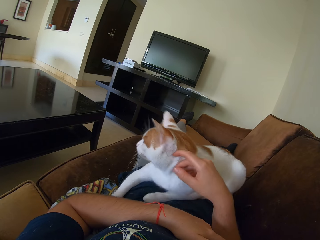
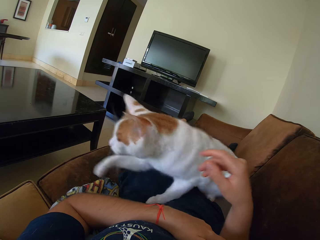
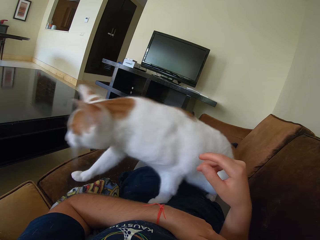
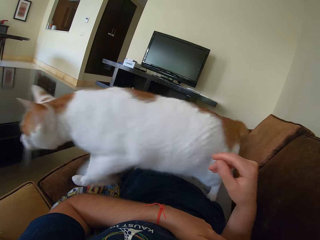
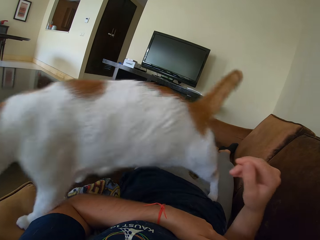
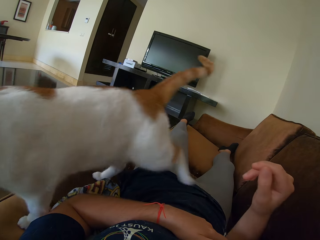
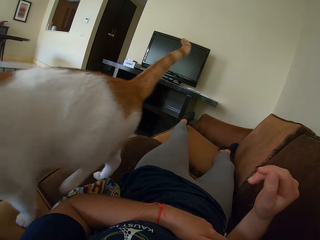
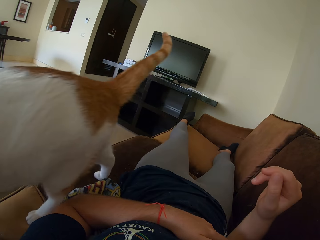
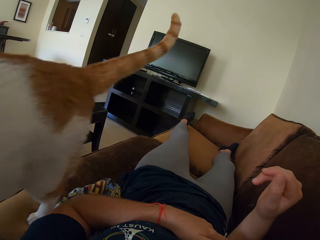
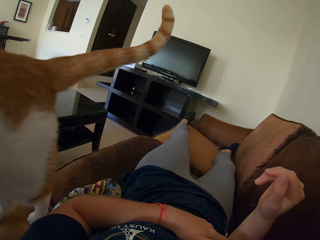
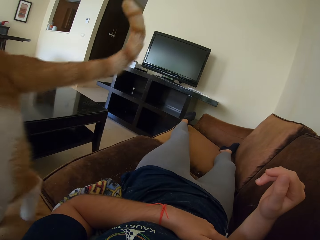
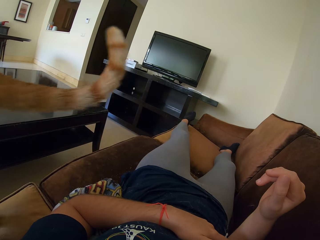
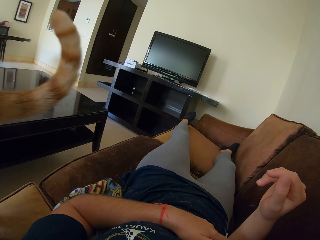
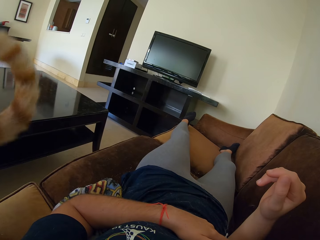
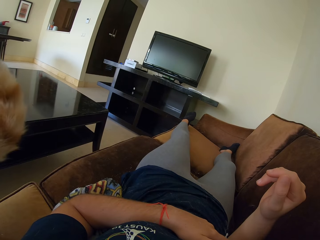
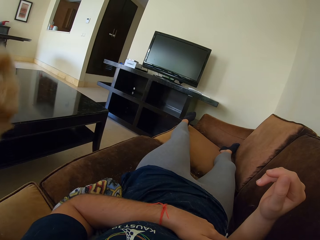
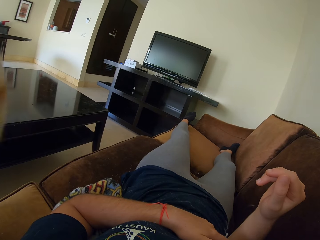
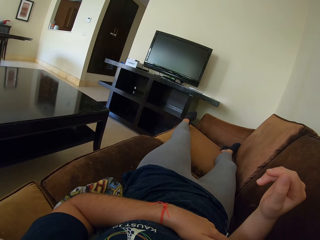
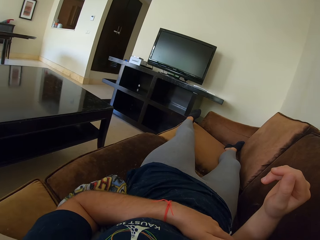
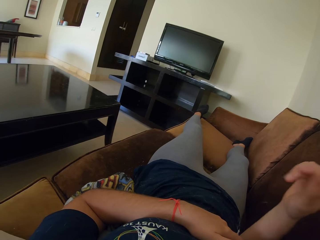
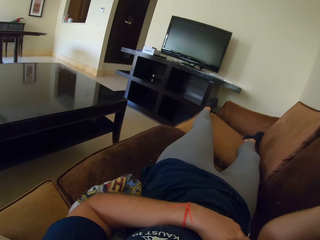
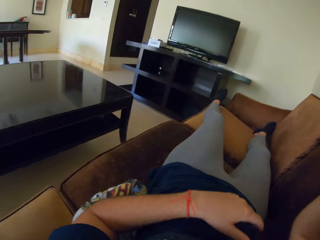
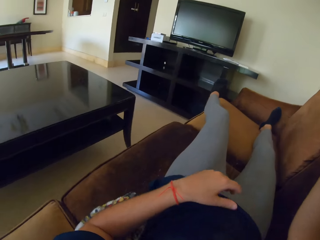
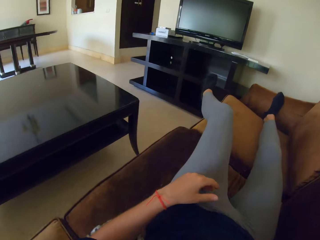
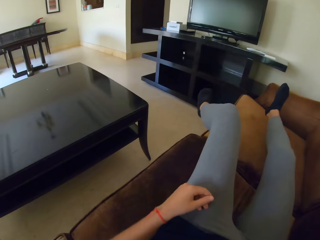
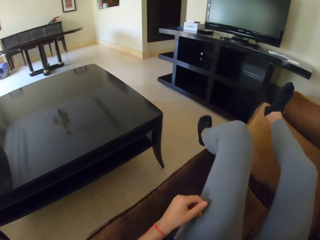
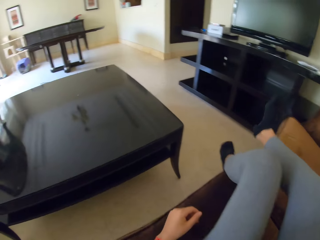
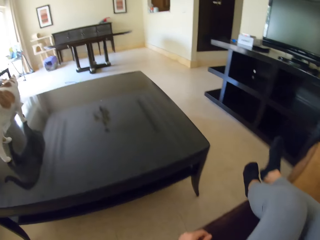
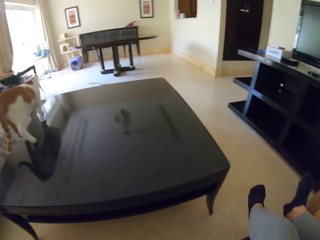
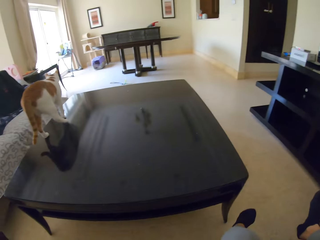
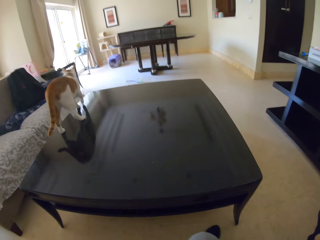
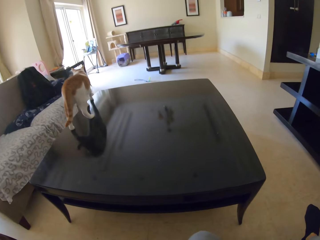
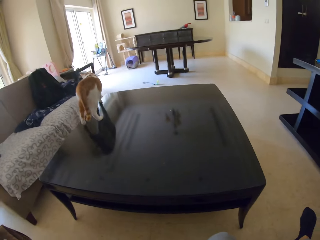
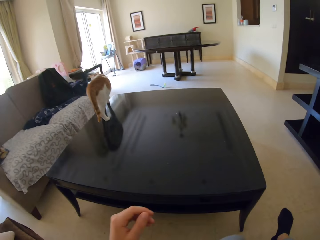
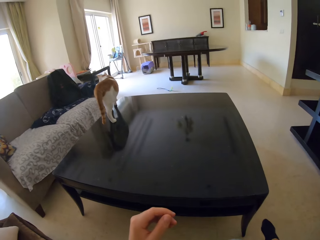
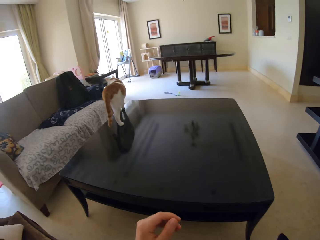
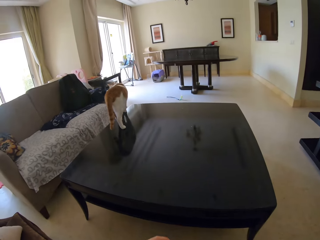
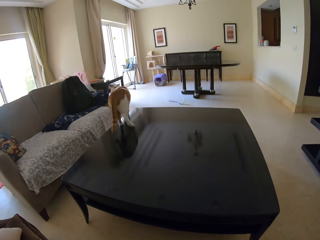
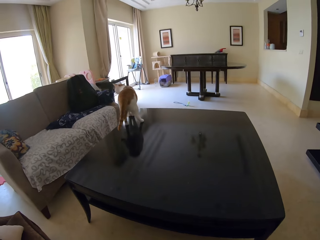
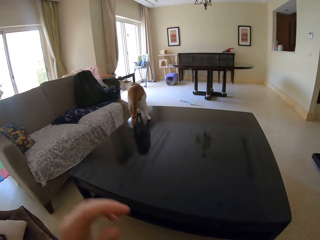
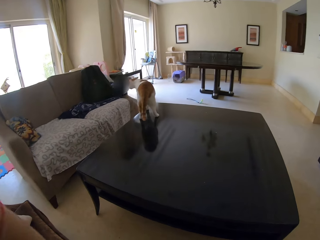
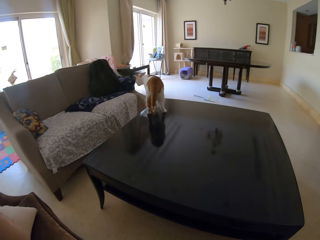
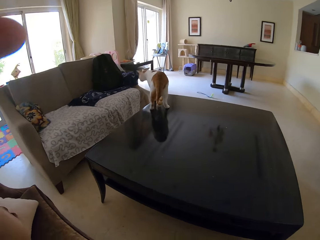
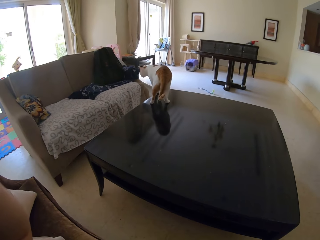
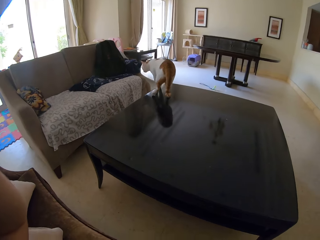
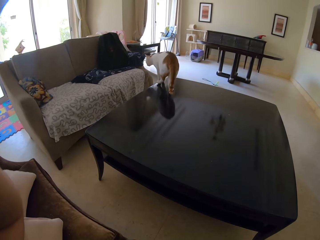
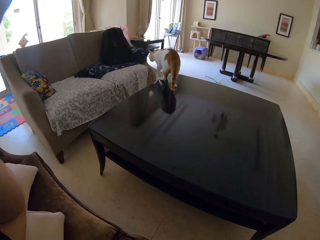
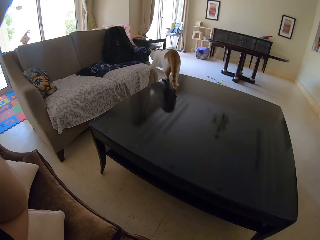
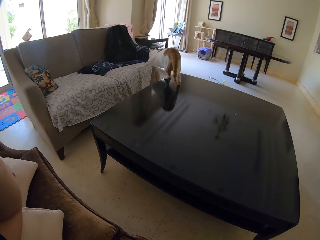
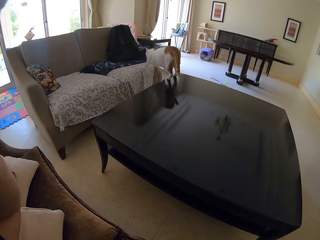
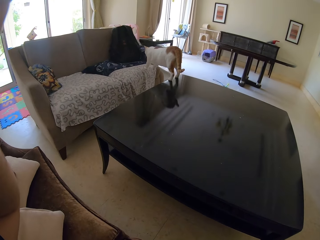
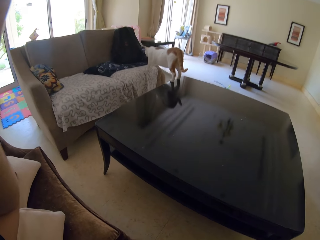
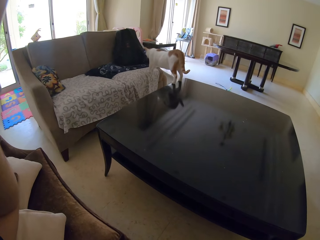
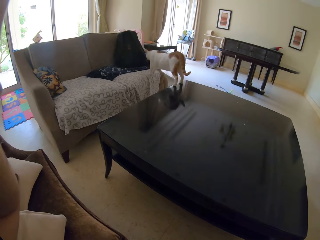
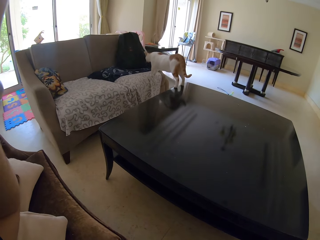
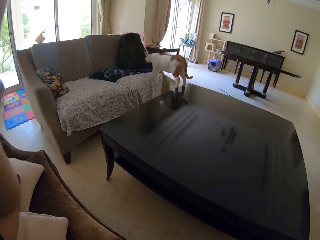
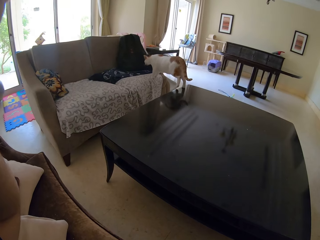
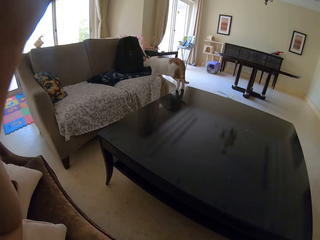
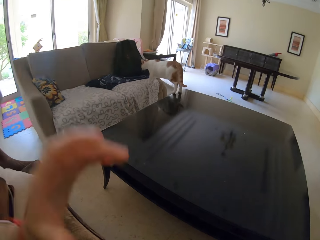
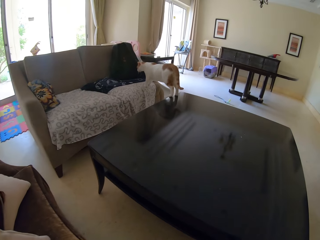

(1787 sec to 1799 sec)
The camera wearer stops petting the cat. They sit up on the sofa. They scratch their head with the left hand. They touch a camera.

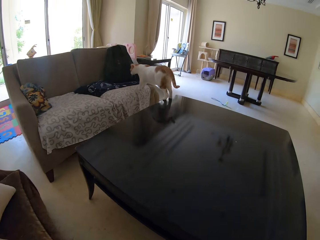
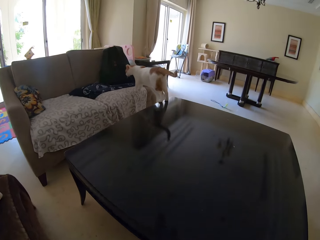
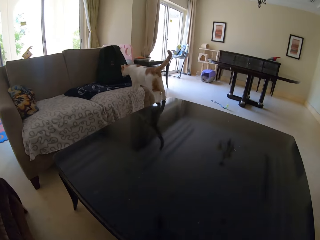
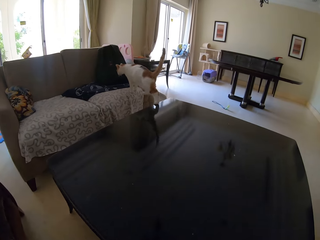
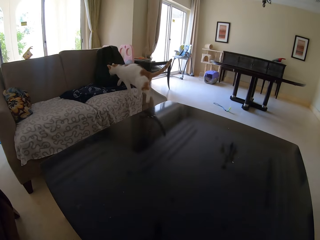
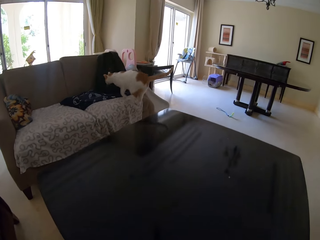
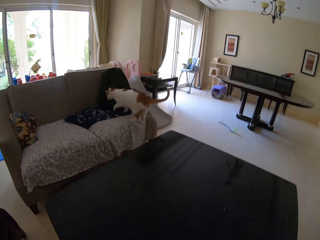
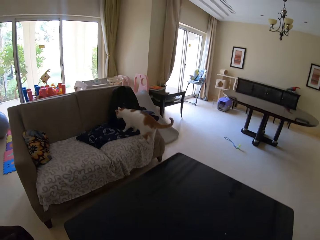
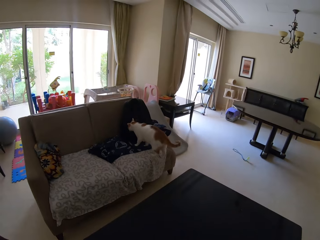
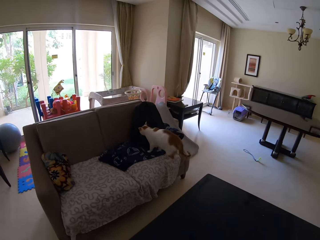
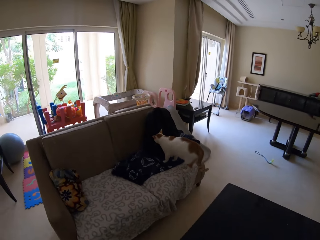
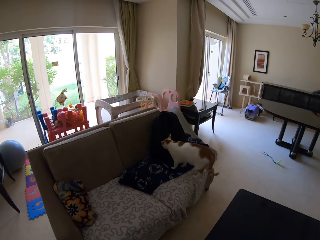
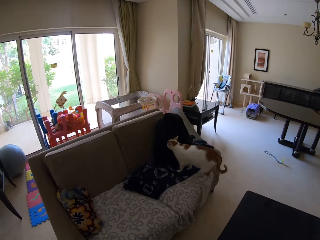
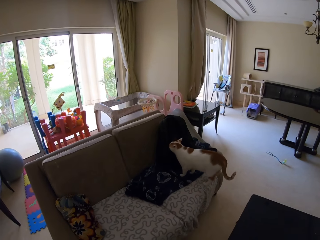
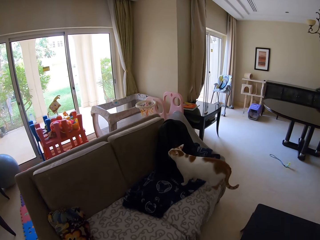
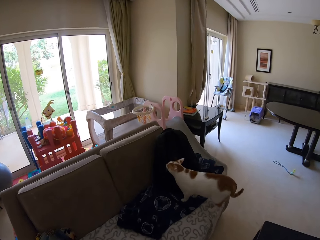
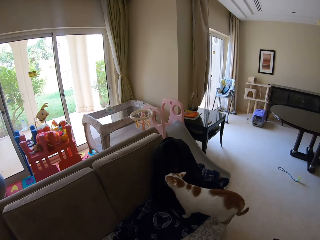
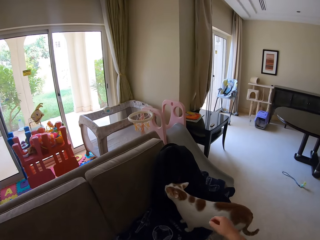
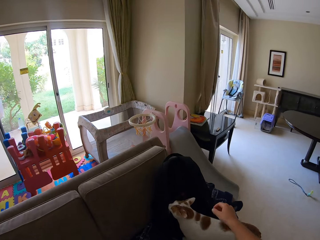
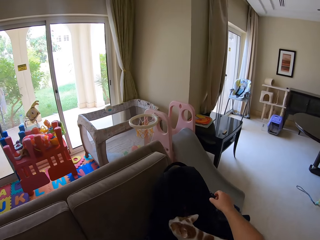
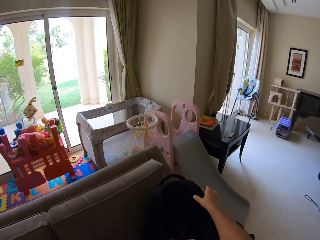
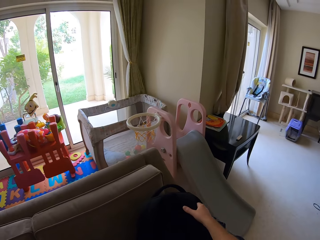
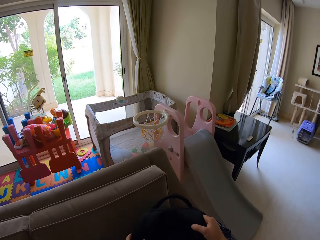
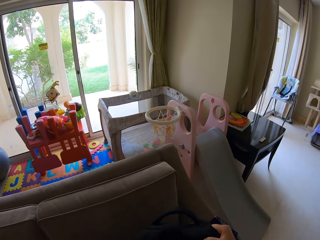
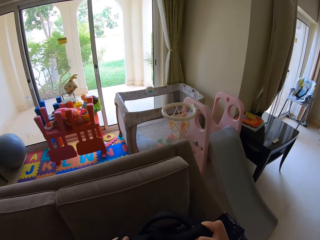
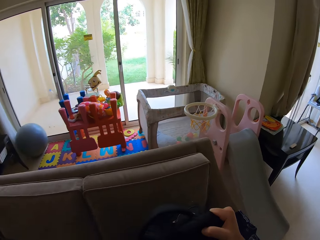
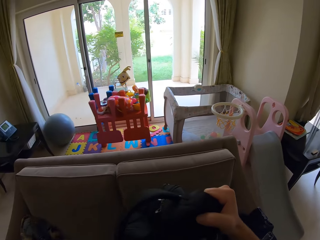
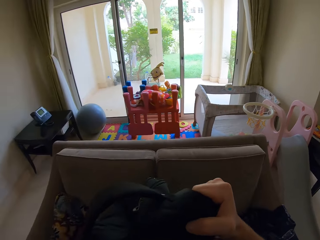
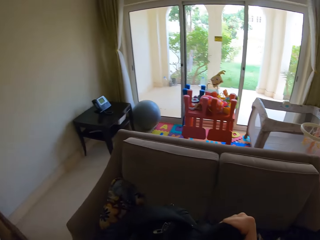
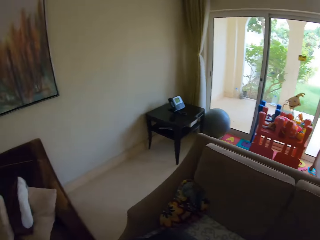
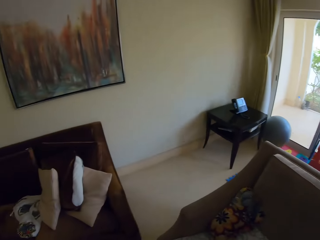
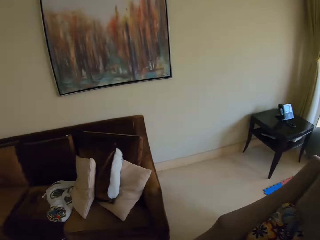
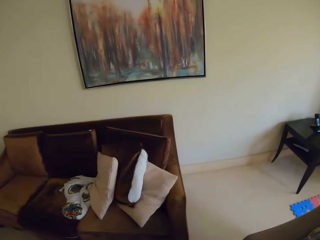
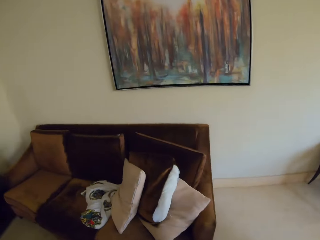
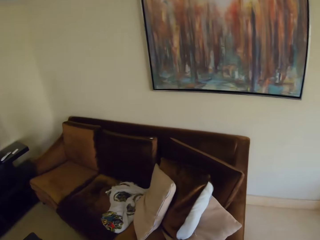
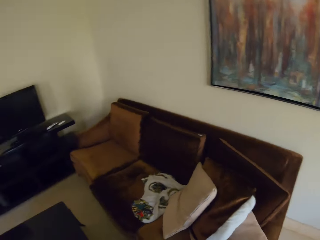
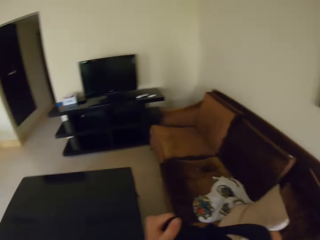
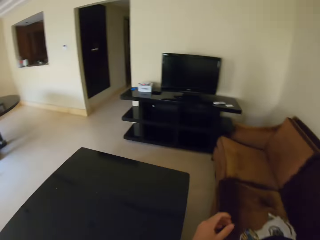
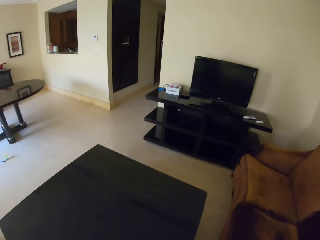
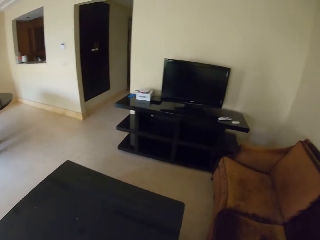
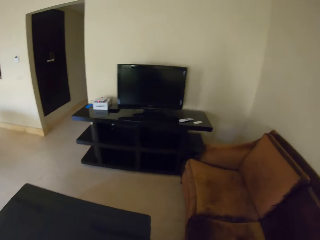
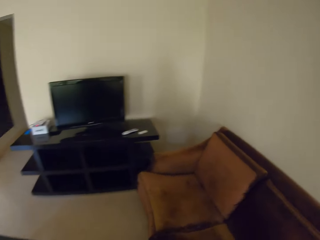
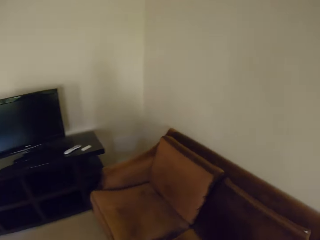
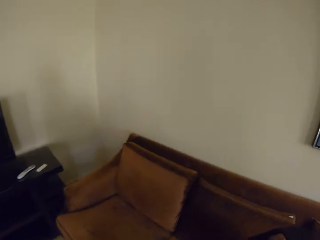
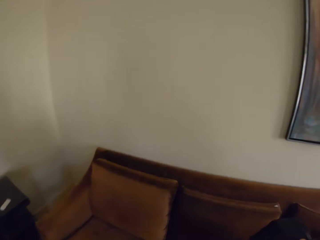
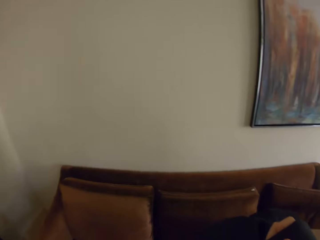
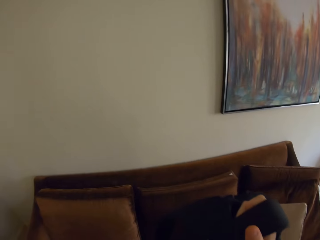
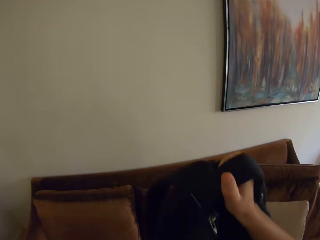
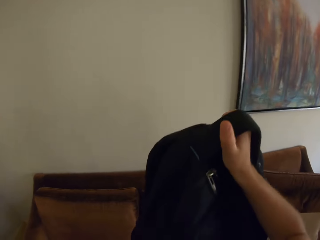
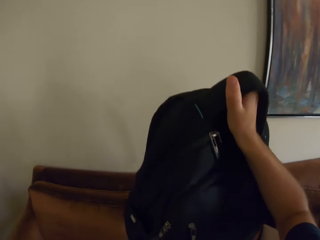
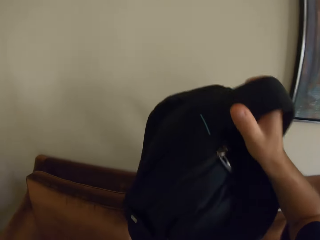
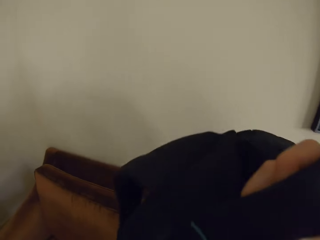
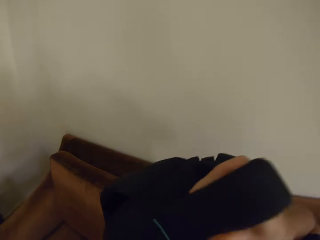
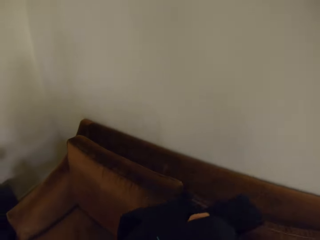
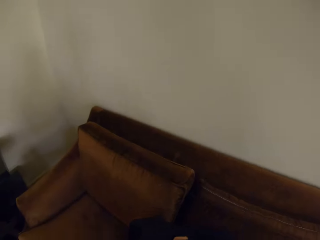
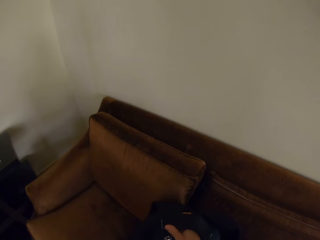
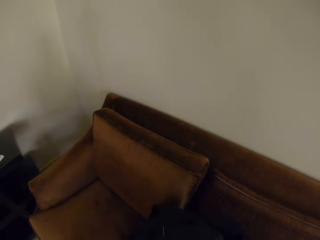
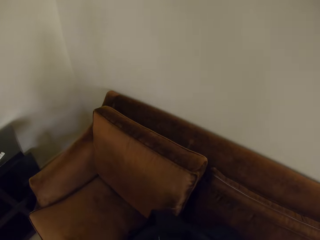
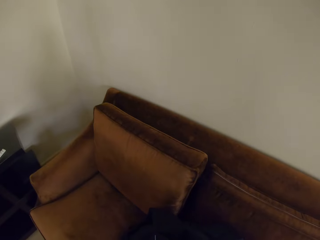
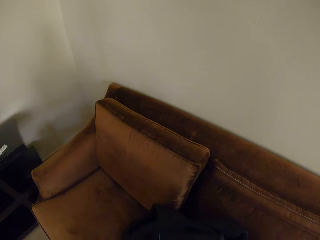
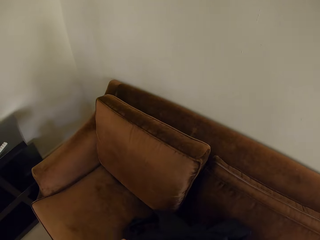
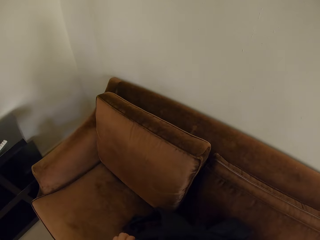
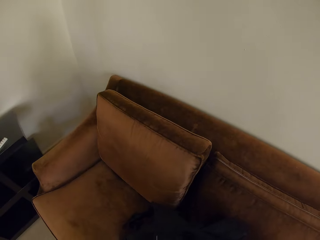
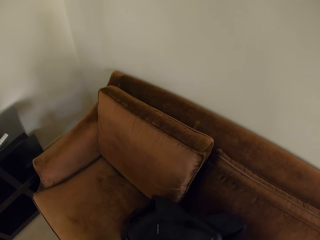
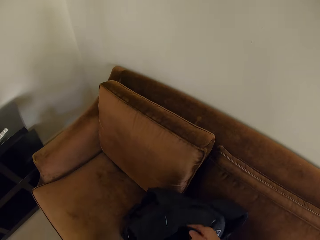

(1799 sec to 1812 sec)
The camera wearer stands upright. They take a bag on the sofa. They drop the bag on the sofa.
